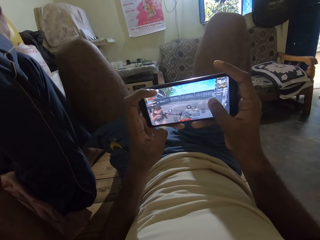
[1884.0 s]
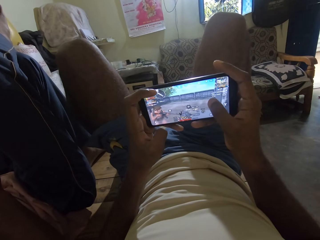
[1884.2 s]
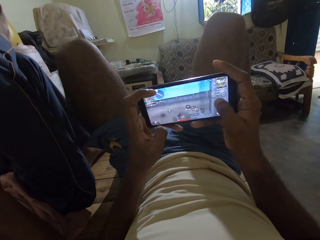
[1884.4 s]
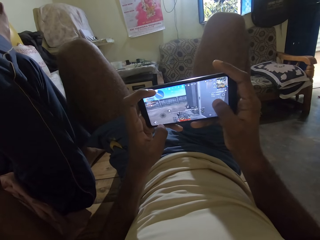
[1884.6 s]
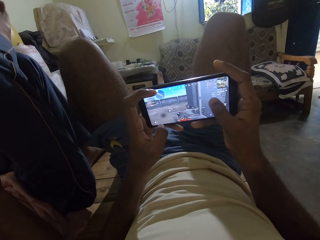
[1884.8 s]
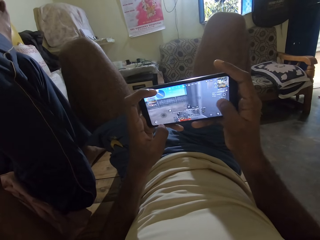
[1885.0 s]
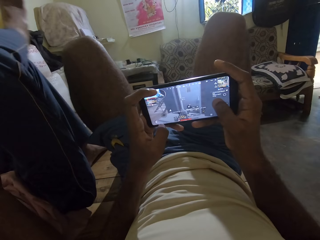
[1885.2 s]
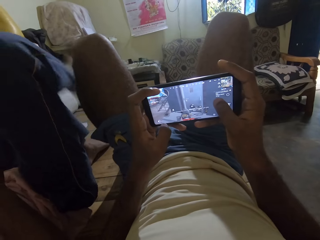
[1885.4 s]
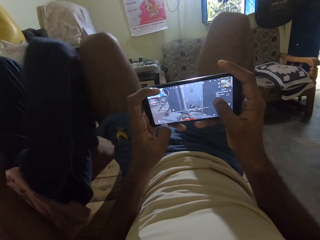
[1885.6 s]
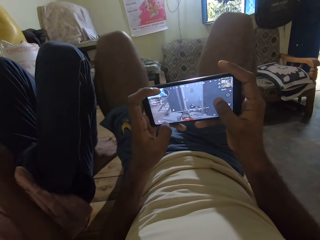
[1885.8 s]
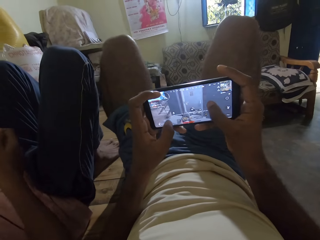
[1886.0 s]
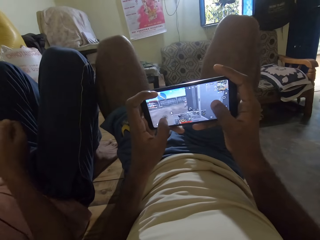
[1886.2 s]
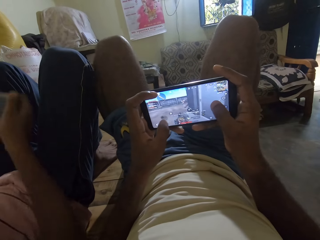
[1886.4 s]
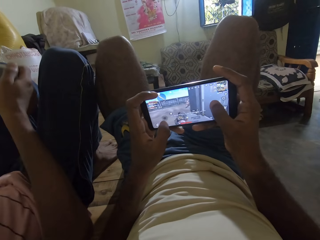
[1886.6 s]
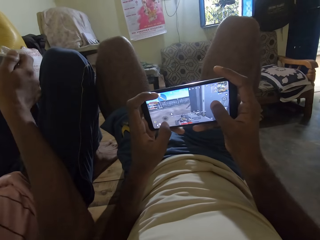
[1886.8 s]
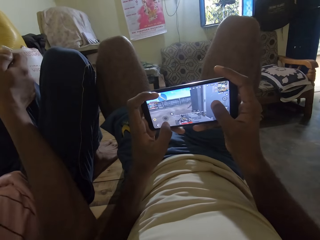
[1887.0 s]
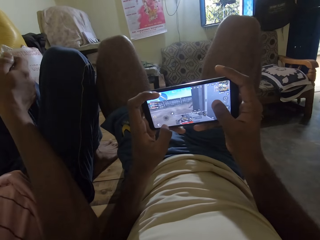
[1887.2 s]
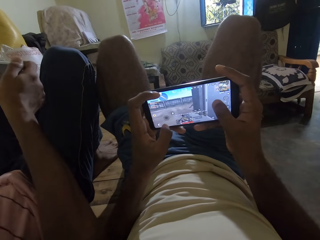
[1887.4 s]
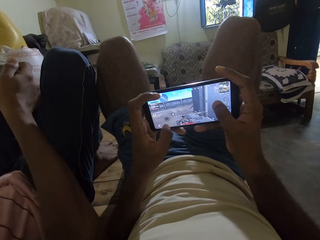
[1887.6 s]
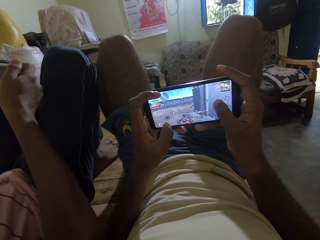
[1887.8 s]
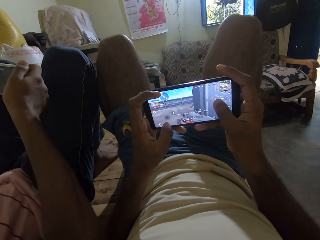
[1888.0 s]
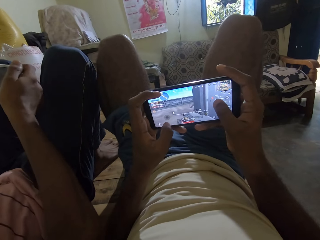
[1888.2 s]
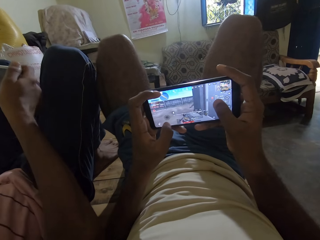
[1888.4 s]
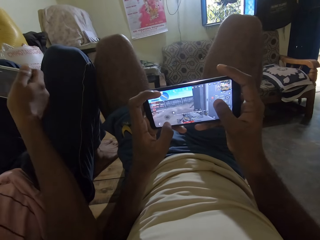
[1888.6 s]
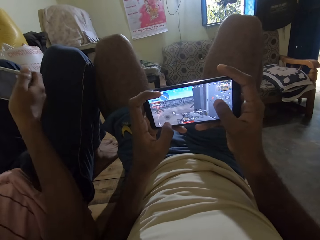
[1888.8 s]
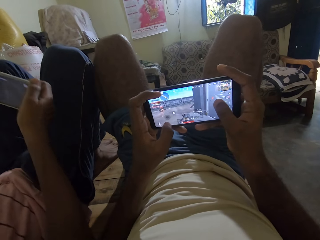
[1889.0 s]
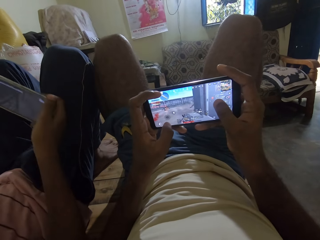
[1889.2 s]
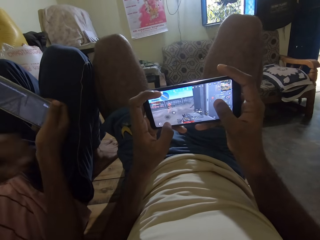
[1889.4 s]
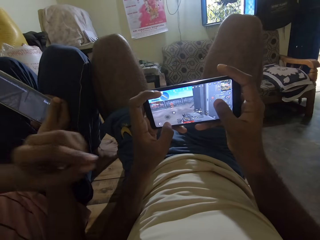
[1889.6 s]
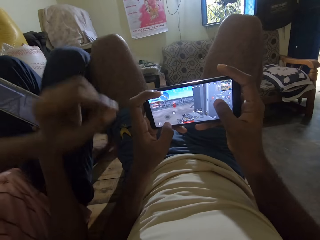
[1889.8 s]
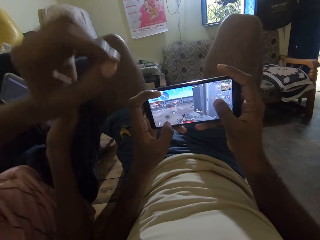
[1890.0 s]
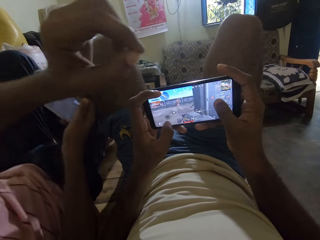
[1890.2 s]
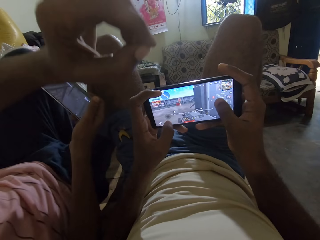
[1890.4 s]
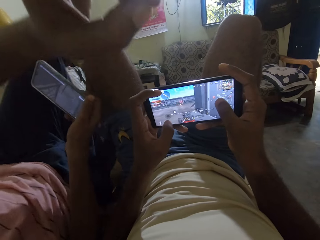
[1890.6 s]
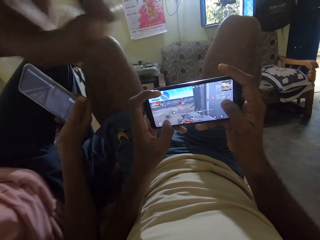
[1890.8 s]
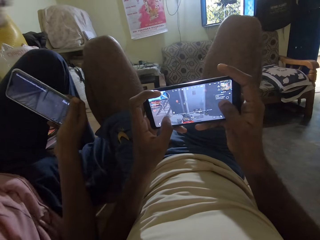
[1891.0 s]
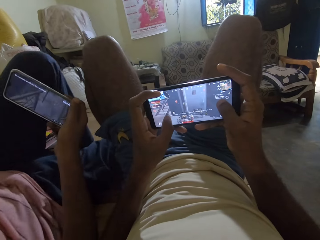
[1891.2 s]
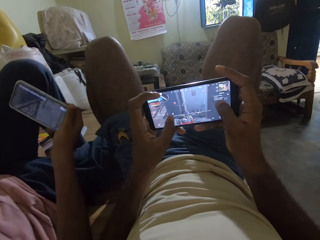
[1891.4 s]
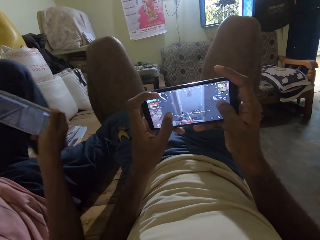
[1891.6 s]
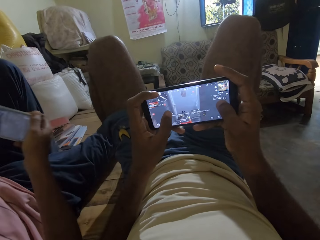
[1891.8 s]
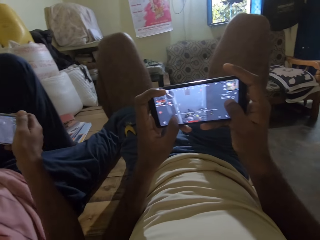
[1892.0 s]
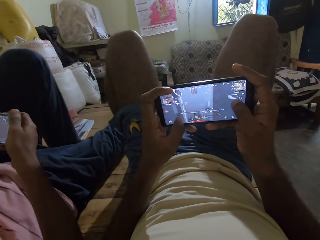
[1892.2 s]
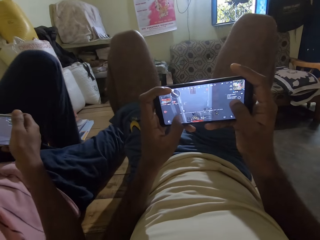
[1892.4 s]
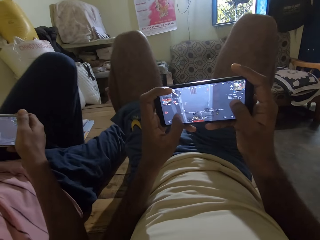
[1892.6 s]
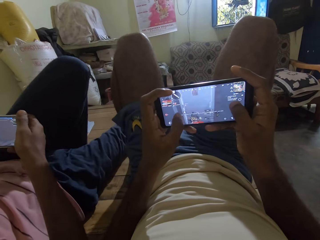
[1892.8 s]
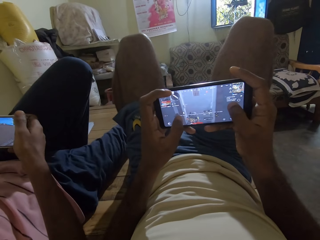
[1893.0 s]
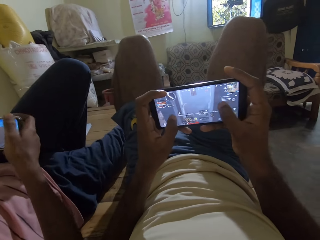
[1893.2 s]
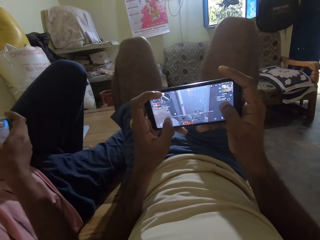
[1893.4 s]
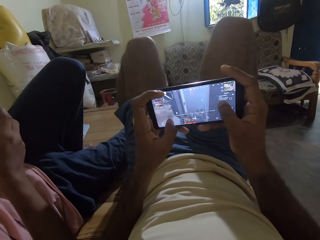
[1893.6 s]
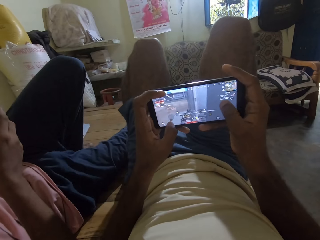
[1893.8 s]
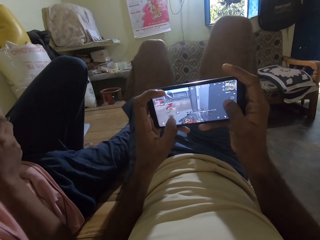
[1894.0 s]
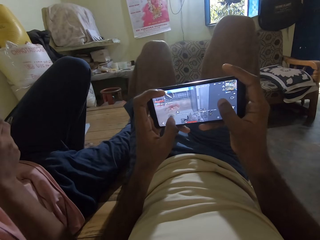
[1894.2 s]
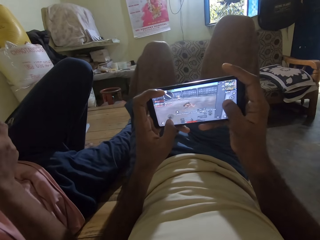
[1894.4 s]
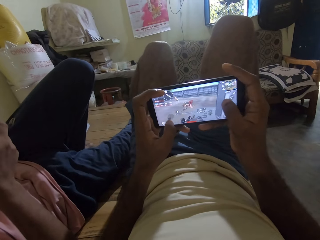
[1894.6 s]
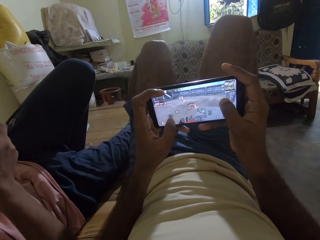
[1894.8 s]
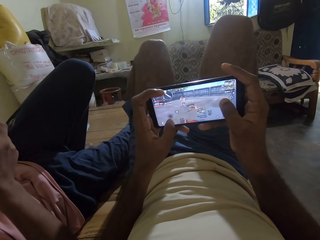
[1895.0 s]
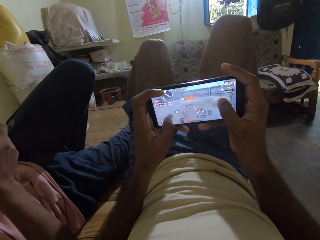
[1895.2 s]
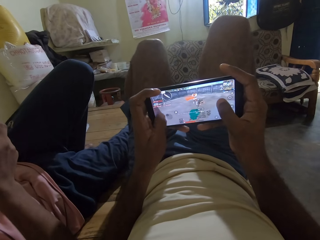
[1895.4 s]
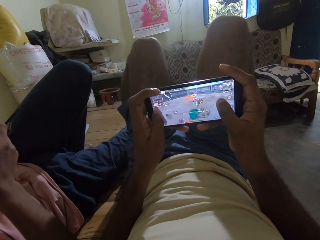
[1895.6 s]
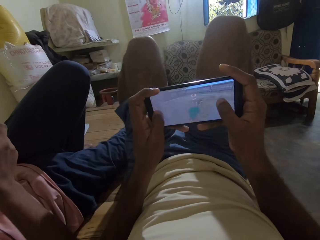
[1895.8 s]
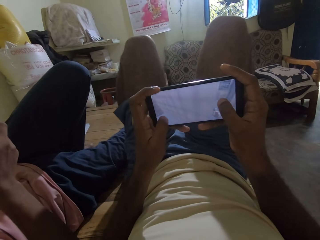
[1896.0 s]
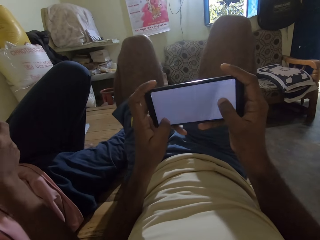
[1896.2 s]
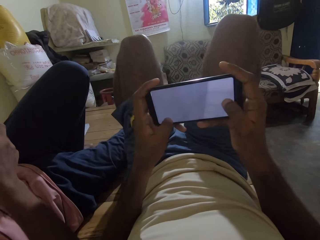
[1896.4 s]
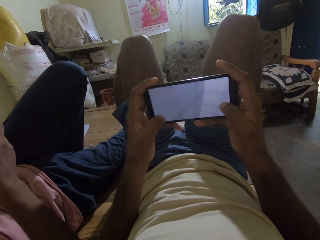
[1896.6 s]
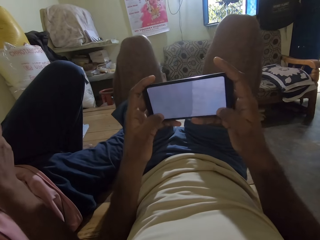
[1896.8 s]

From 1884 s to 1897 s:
A man drops the leg, holds the phone and moves the hand. The camera wearer plays the game on the phone.

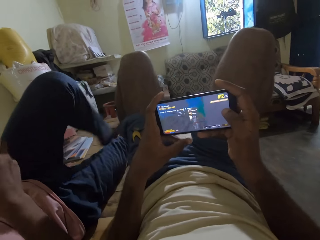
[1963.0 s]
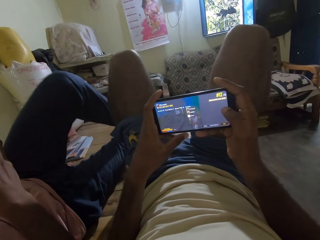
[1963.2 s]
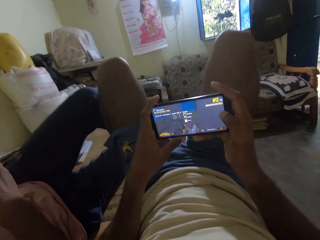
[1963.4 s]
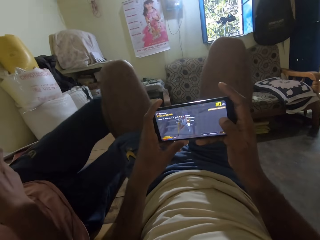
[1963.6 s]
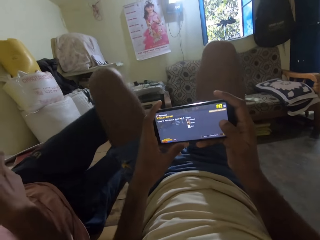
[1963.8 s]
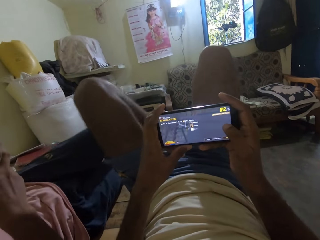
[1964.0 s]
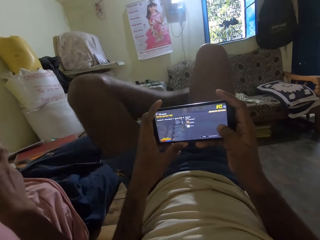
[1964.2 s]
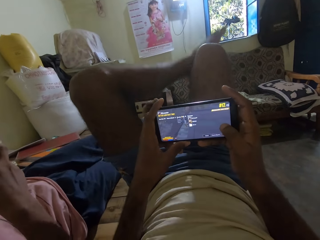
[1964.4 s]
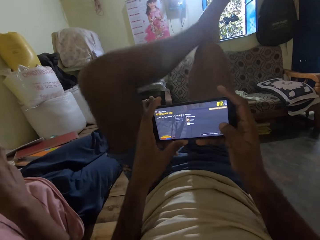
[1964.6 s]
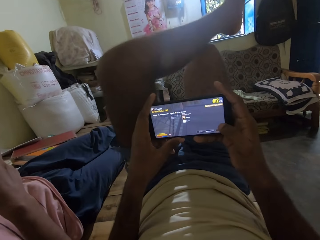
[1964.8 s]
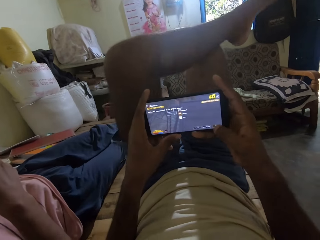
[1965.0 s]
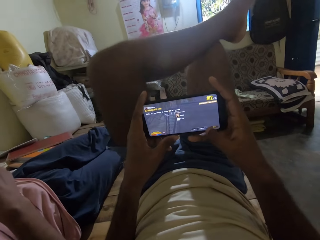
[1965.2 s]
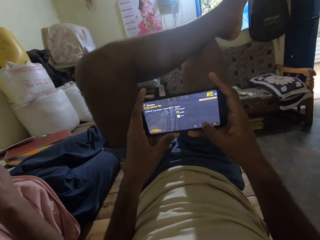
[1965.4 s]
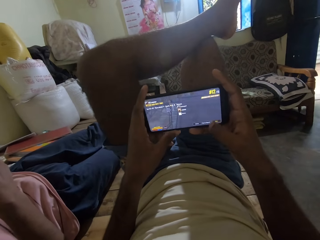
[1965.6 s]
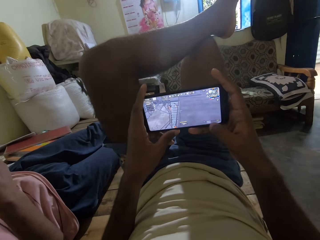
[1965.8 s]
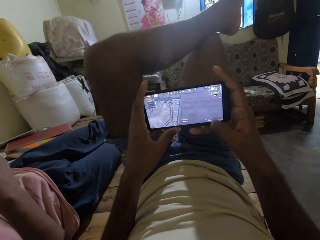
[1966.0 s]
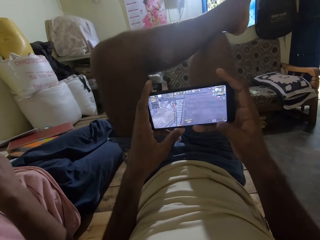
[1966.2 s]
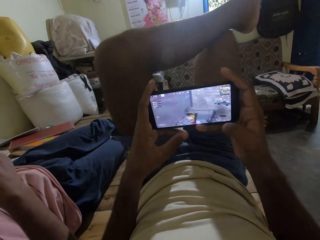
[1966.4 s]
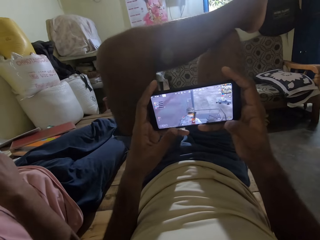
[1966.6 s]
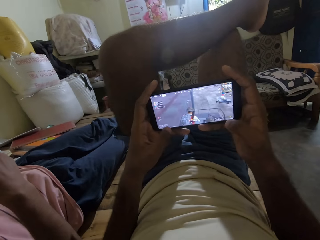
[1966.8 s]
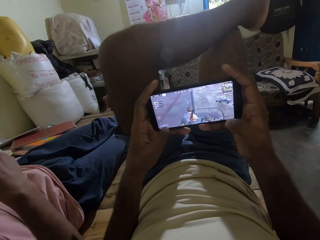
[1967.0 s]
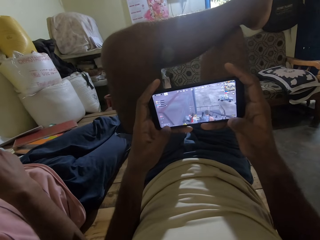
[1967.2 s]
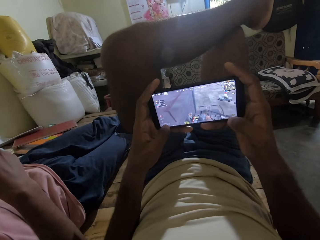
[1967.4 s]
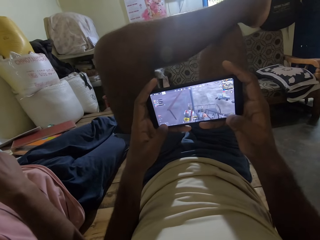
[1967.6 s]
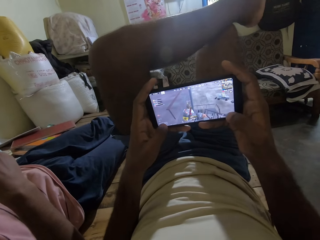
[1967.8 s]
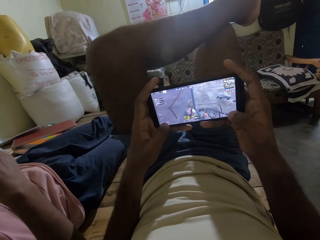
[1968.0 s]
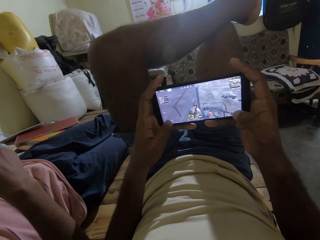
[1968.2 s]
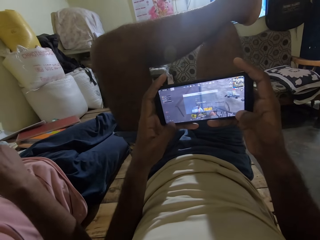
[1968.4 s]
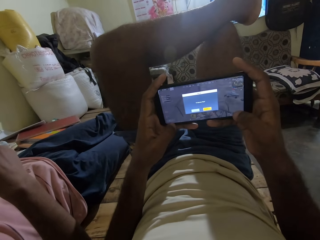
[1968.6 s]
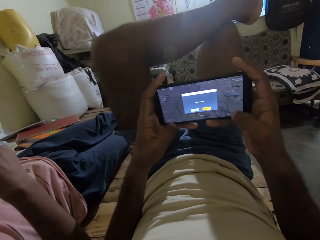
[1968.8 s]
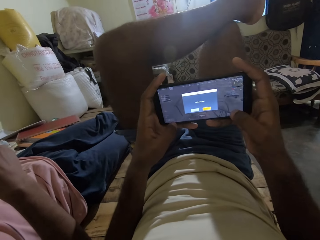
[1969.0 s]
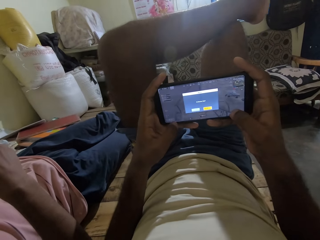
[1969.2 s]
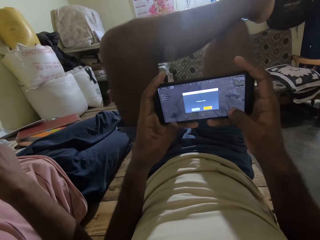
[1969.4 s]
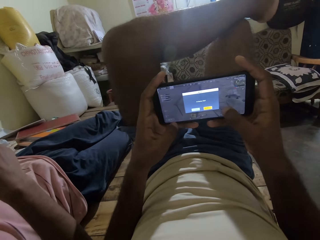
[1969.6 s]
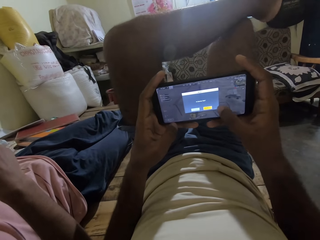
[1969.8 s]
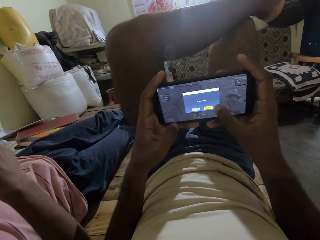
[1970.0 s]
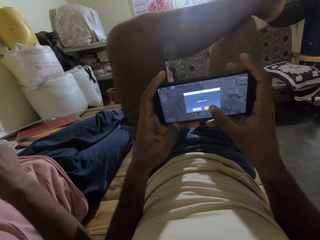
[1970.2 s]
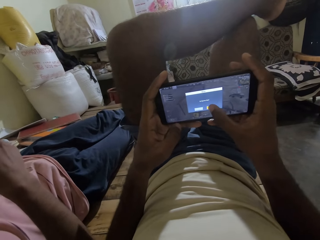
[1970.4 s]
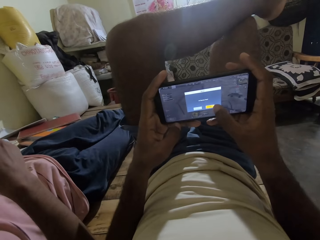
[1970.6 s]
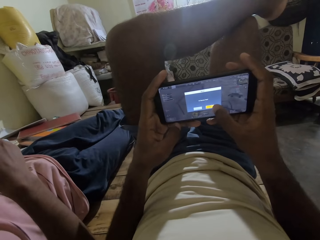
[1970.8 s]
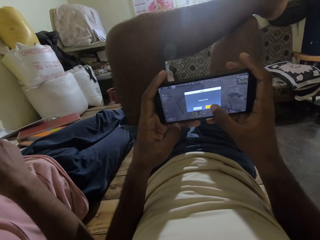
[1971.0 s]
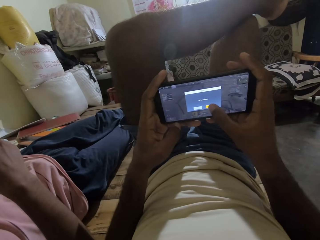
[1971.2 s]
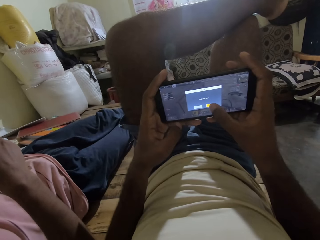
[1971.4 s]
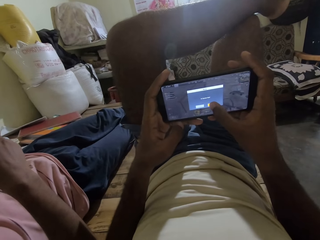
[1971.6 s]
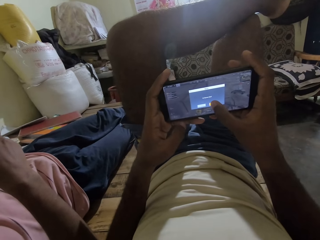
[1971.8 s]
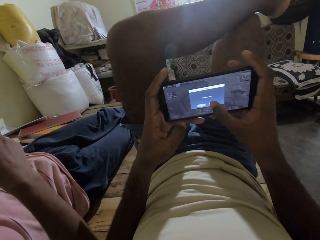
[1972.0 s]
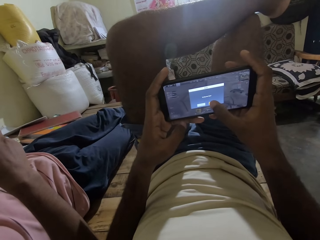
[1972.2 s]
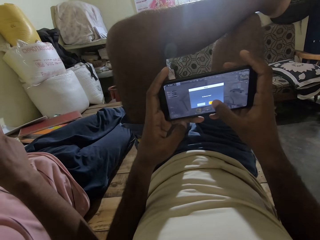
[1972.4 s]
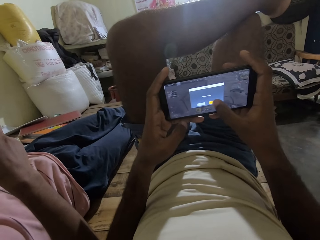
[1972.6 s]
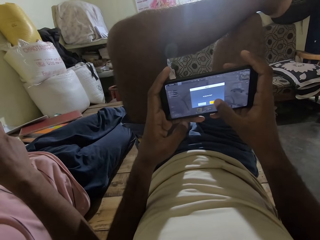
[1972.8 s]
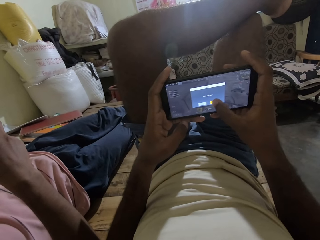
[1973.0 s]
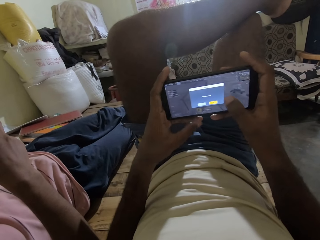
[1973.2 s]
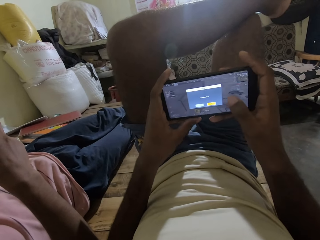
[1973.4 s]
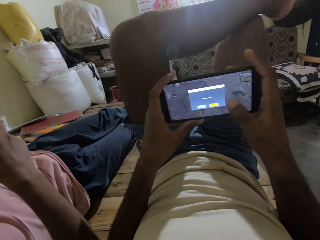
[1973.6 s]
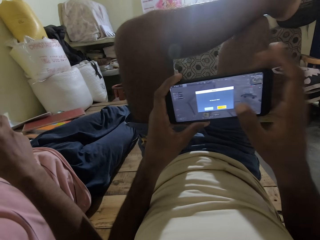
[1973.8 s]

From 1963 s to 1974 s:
The camera wearer places his left leg on his right knee.
